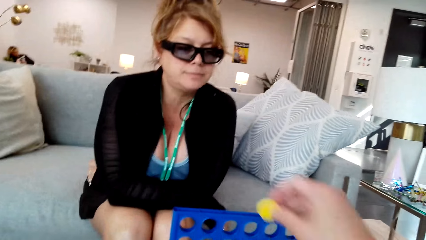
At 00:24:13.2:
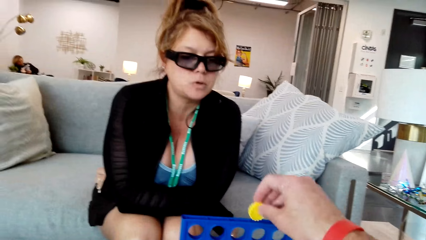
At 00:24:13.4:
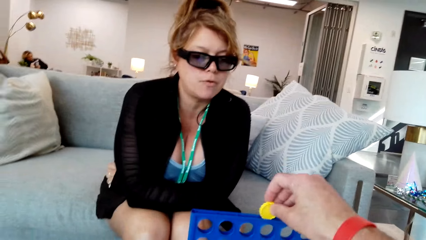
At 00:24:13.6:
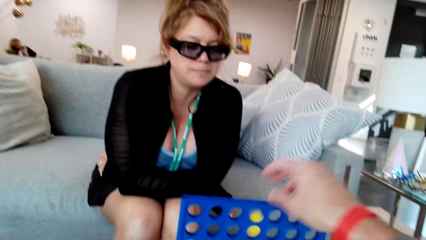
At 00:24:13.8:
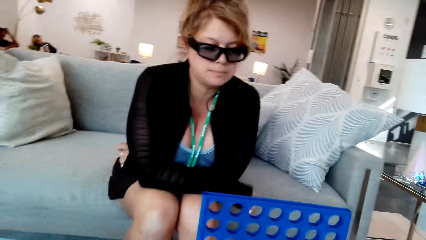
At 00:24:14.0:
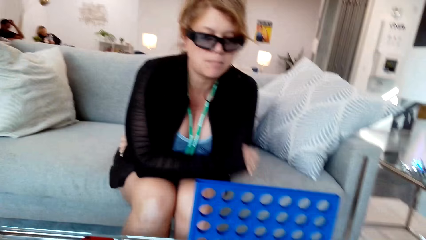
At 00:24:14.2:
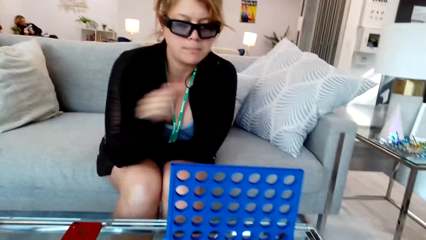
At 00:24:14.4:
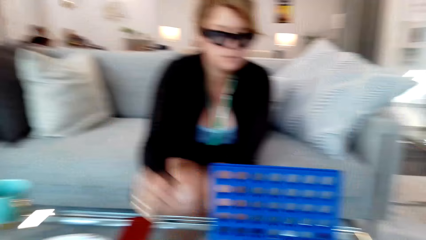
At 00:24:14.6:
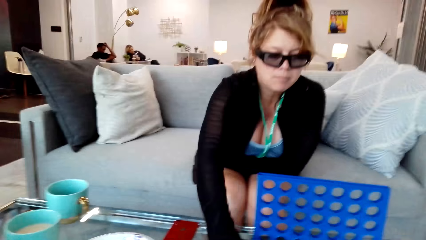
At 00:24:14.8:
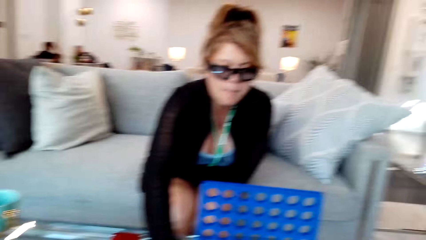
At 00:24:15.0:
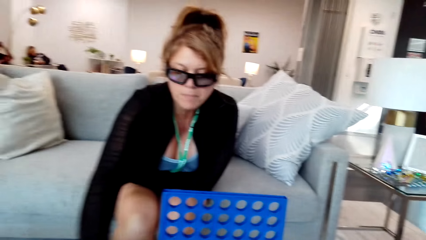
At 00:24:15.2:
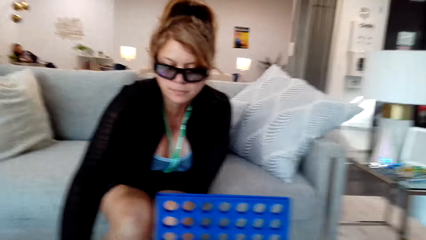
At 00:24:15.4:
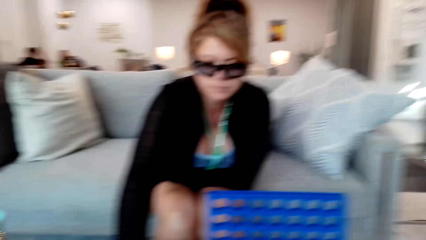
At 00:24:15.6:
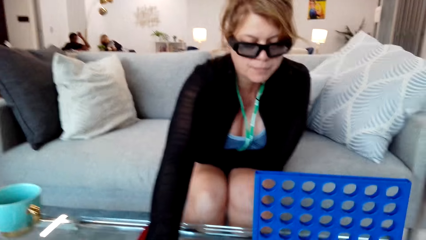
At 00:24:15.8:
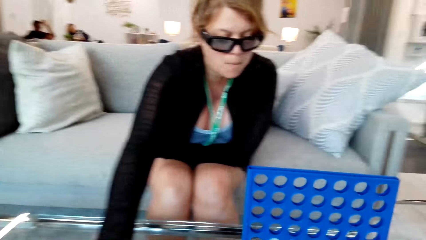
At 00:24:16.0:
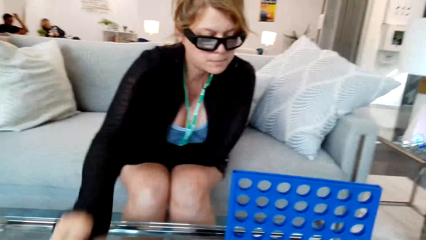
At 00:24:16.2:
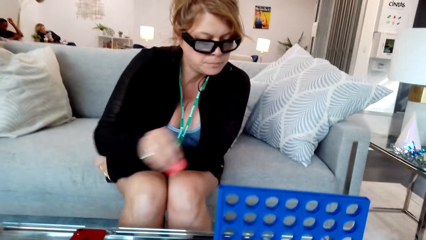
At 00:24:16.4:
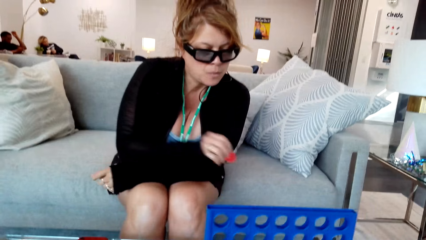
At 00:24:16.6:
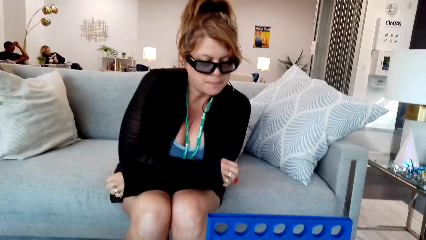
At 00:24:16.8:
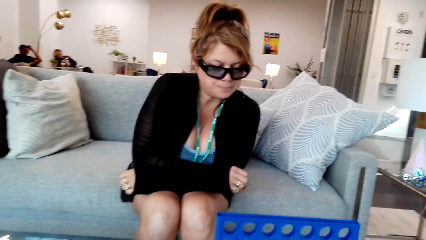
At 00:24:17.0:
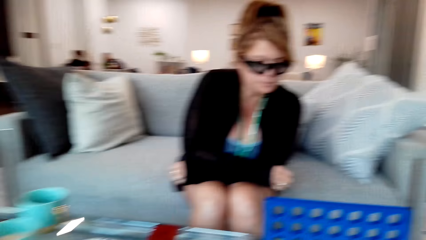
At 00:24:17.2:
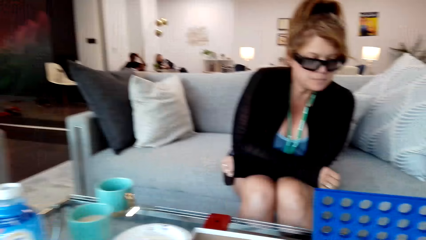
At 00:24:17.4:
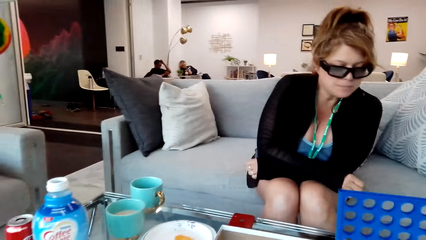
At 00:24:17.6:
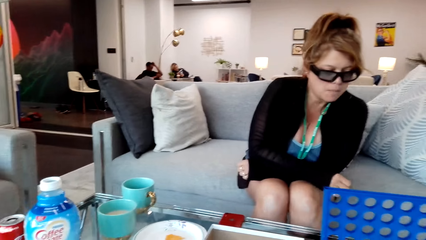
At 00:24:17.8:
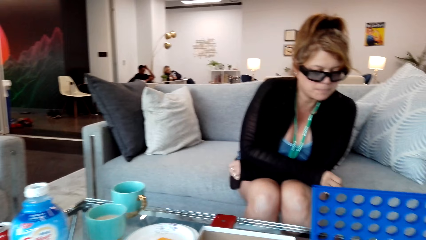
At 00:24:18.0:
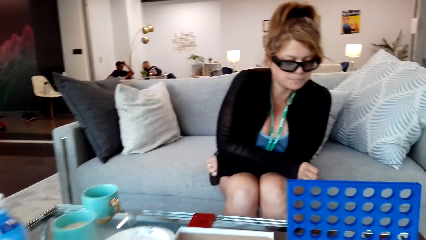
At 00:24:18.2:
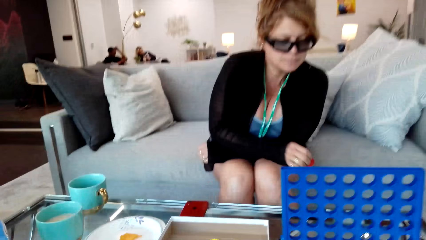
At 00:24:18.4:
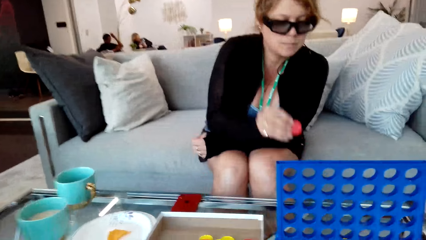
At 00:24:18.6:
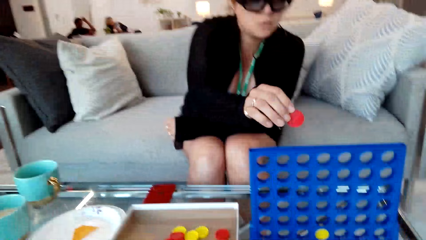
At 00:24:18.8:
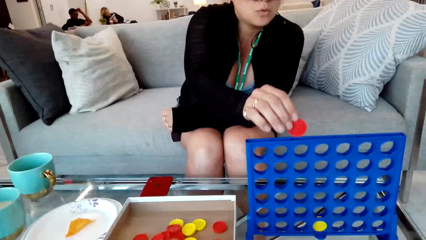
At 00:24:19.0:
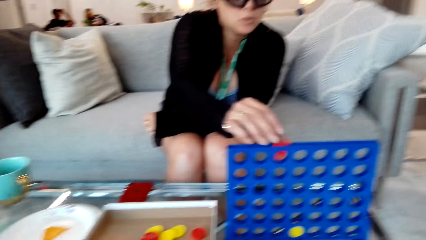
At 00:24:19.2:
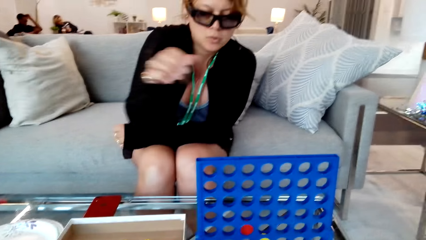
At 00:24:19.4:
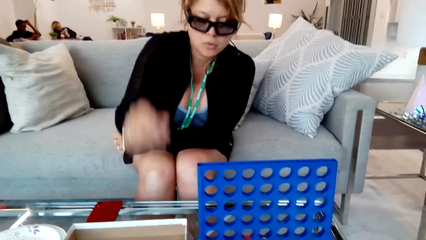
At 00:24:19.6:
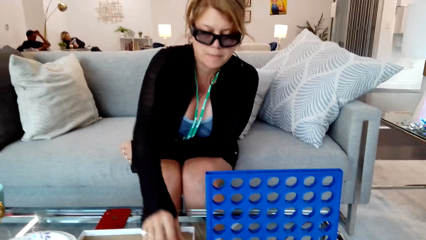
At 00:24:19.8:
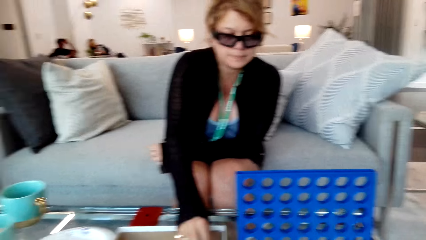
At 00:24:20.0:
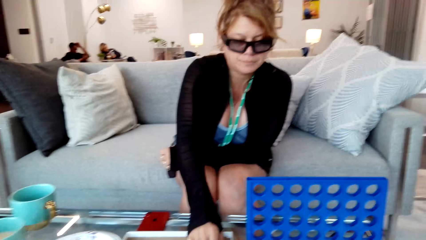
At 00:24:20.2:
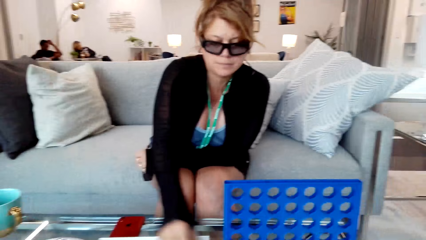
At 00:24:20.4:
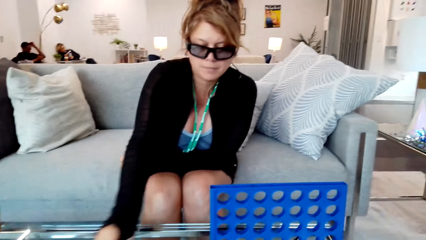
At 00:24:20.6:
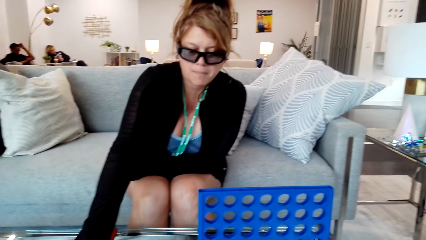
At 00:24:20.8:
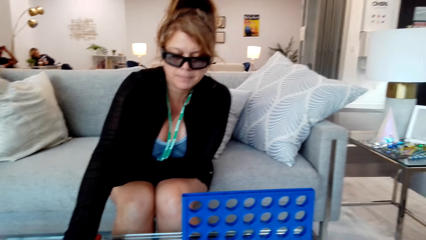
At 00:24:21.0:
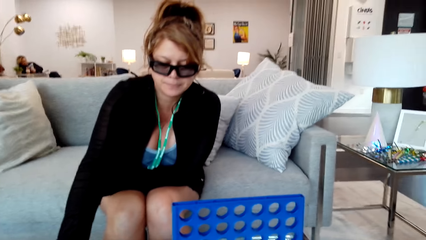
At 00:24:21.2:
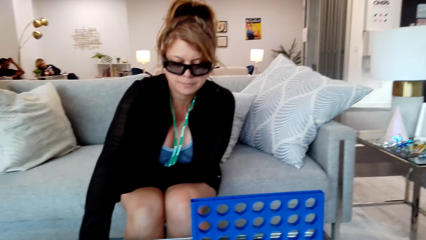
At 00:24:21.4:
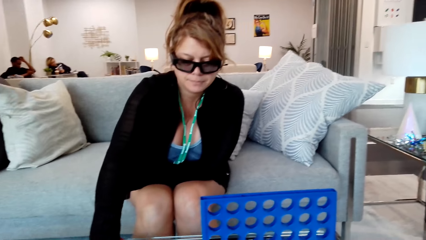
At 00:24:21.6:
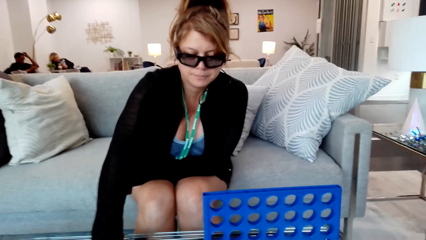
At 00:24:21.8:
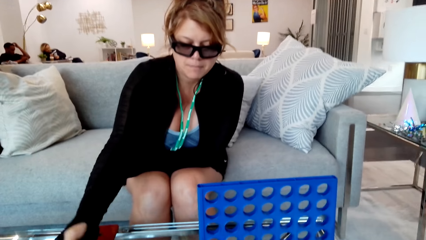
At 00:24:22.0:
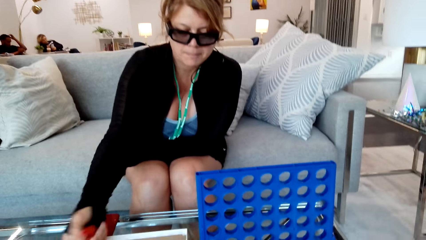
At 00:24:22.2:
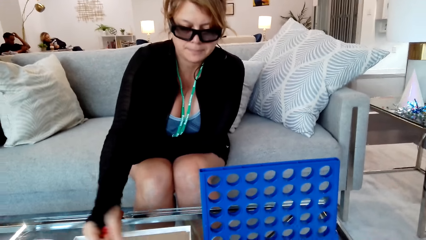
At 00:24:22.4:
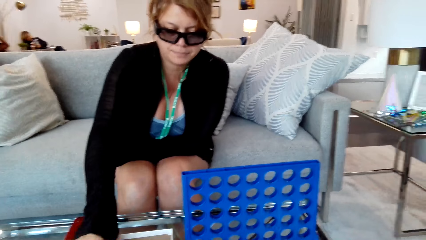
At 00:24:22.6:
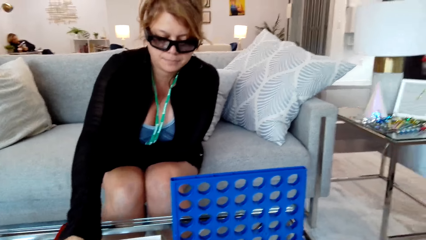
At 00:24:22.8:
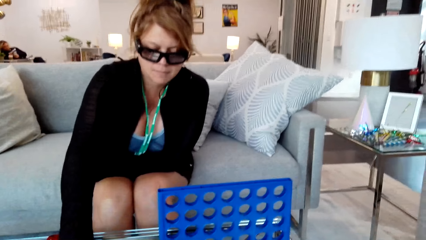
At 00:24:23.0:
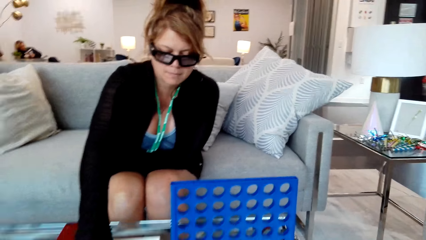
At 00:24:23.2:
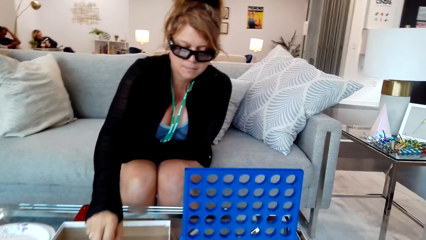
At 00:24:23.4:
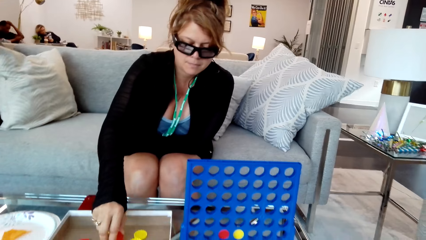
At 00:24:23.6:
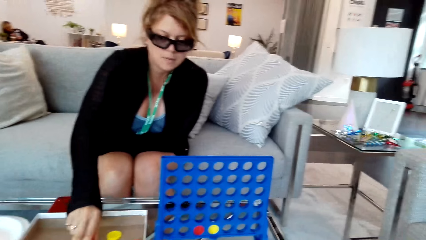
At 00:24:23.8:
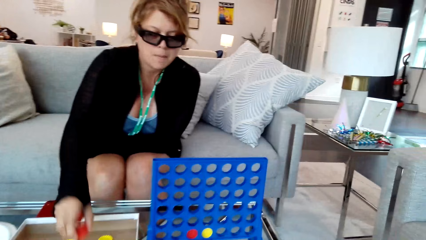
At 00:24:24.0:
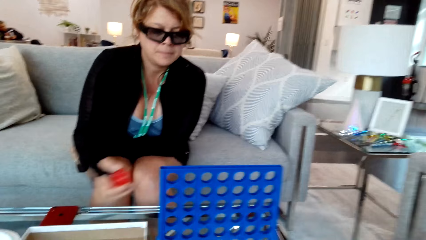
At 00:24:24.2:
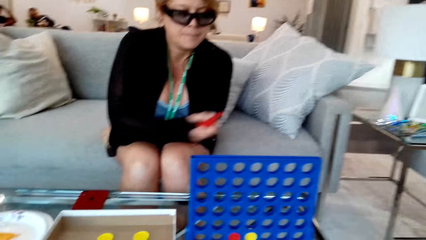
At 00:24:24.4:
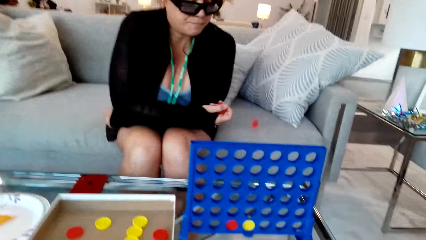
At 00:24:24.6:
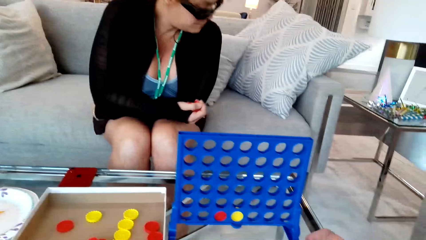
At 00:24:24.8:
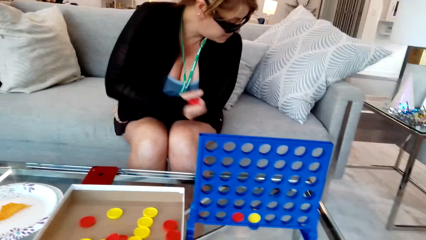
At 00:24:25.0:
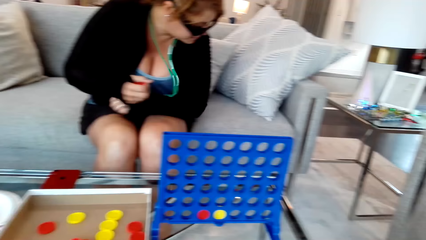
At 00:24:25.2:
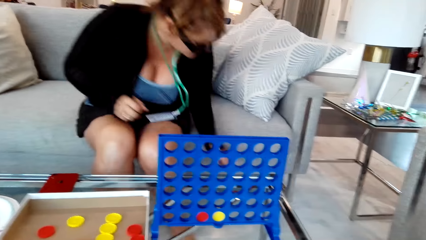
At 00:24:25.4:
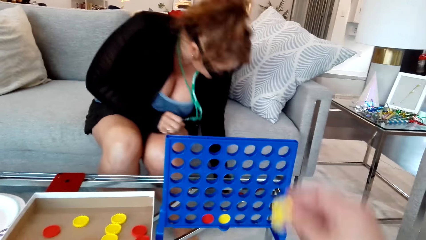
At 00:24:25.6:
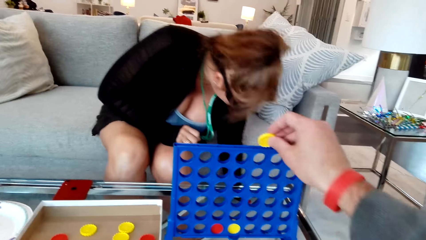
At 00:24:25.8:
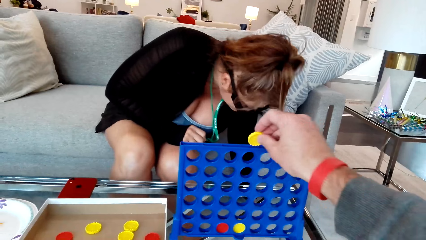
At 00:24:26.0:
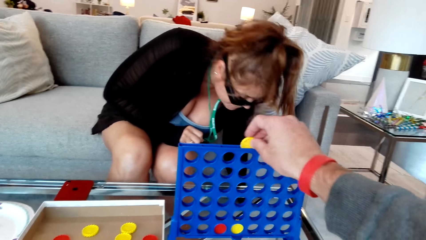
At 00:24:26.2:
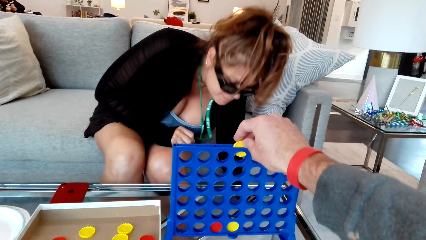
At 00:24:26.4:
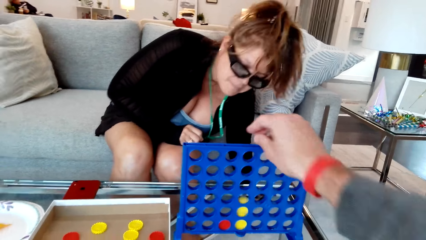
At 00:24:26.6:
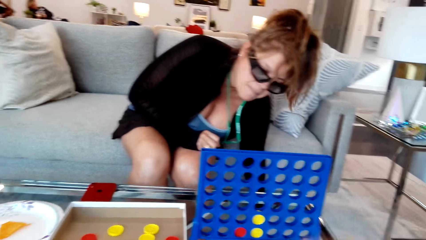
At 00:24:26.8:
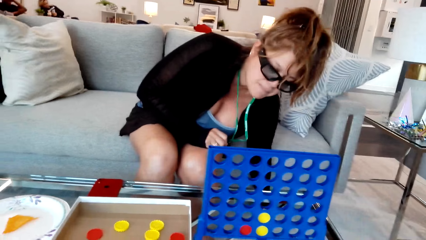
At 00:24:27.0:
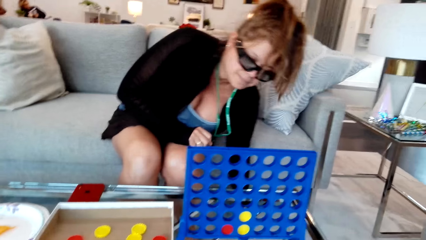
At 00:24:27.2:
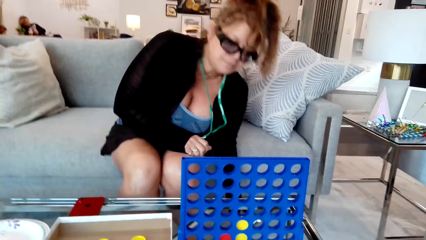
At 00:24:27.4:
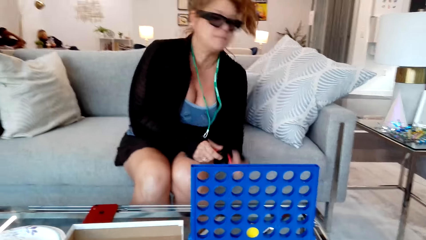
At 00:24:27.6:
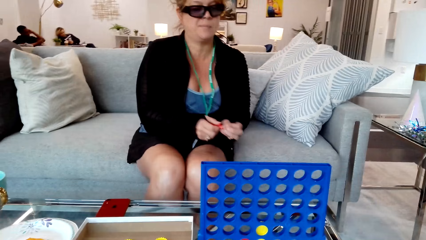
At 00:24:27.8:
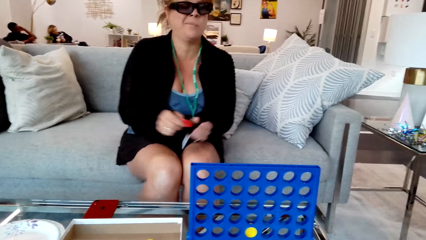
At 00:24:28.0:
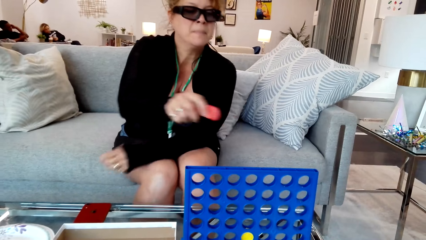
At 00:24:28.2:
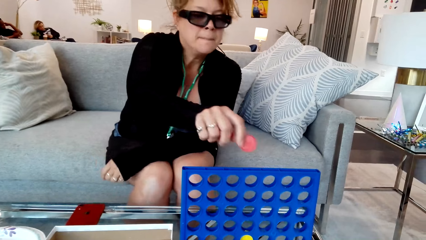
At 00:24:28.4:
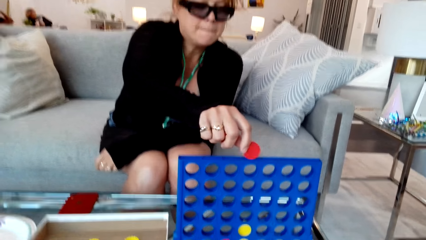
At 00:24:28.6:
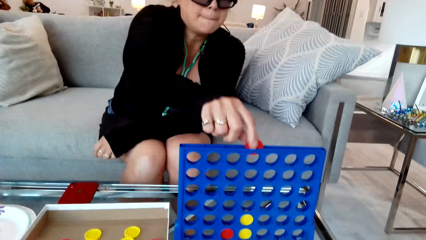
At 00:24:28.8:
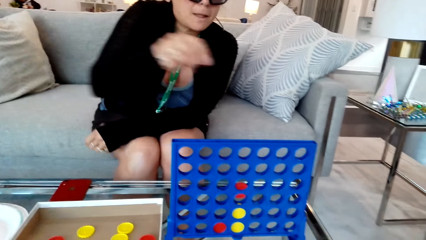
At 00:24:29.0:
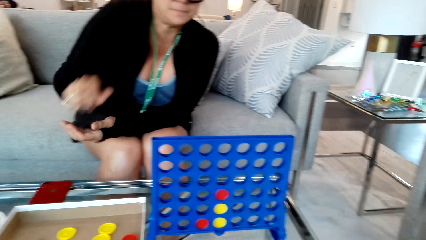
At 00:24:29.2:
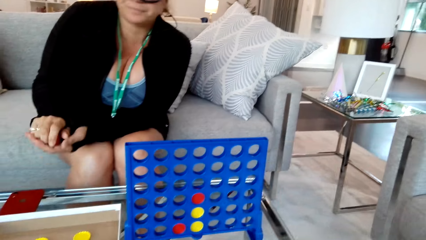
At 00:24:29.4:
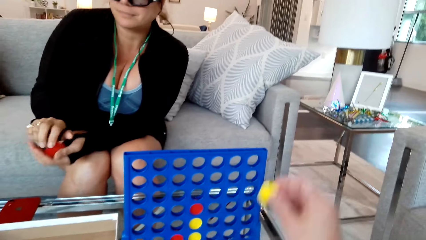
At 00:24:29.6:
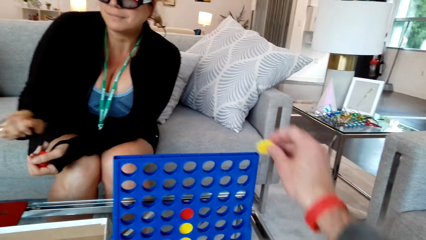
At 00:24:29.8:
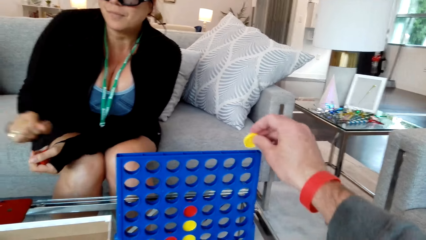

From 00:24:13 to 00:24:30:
The camera wearer plays the game with the woman. They put the disc in the disc. The woman picks up the disc. She puts the disc in the disc. She picks up the disc. The camera wearer puts the disc in the disc. The woman picks up the disc from the floor. She puts the disc in the disc.
